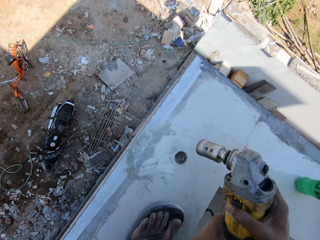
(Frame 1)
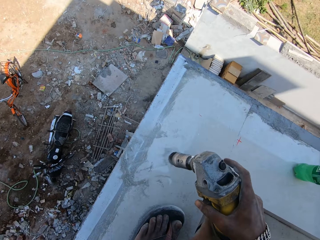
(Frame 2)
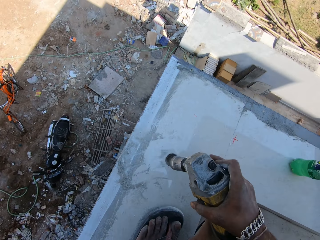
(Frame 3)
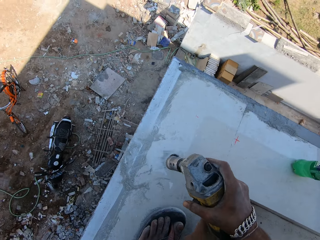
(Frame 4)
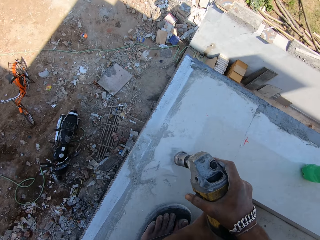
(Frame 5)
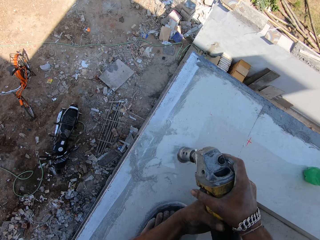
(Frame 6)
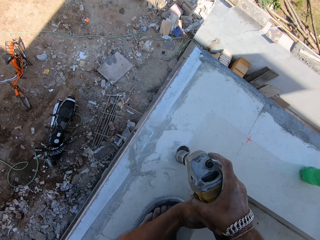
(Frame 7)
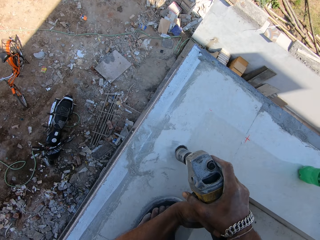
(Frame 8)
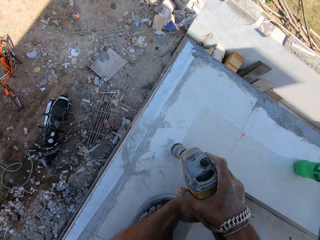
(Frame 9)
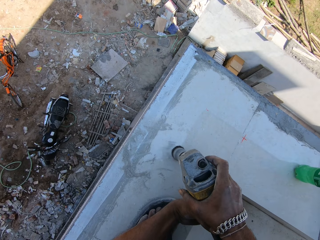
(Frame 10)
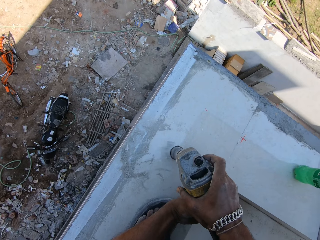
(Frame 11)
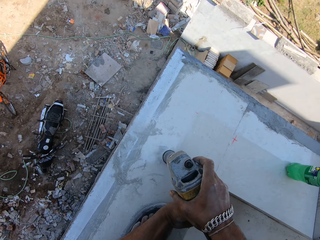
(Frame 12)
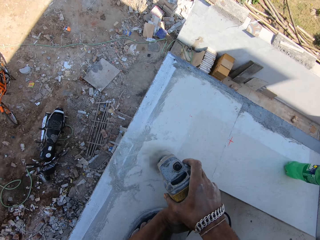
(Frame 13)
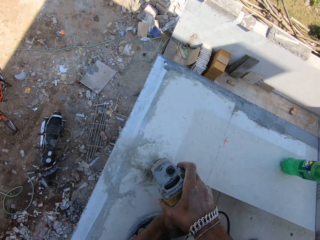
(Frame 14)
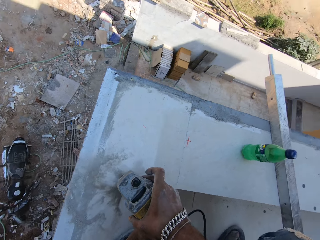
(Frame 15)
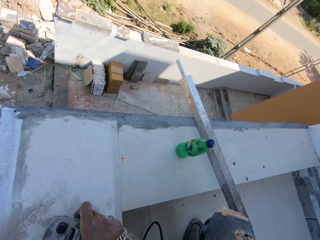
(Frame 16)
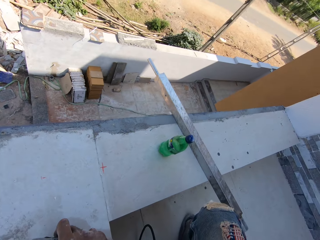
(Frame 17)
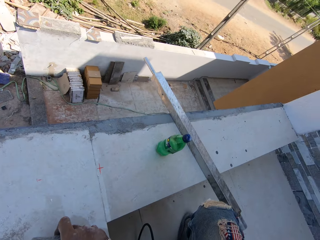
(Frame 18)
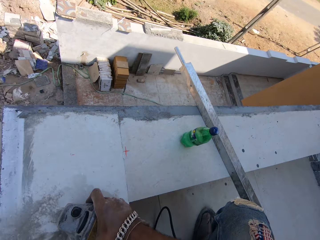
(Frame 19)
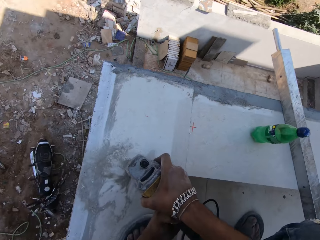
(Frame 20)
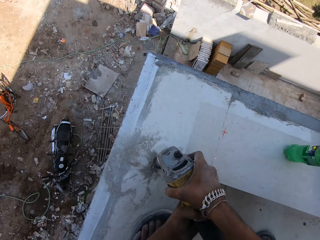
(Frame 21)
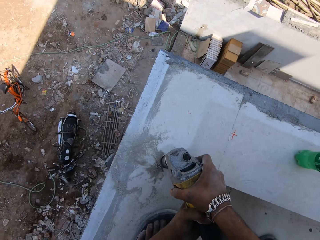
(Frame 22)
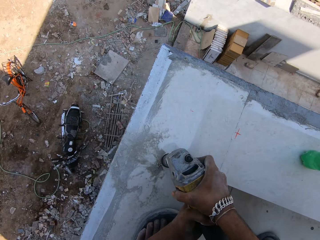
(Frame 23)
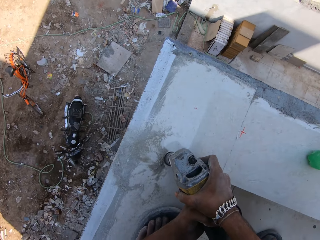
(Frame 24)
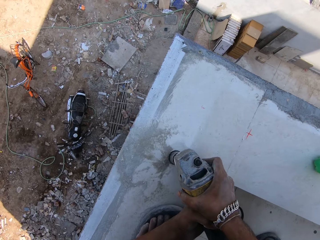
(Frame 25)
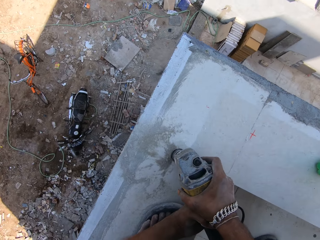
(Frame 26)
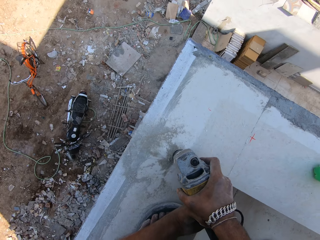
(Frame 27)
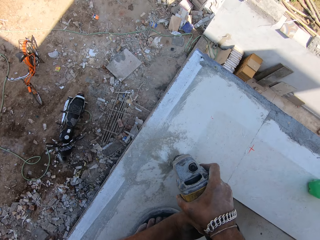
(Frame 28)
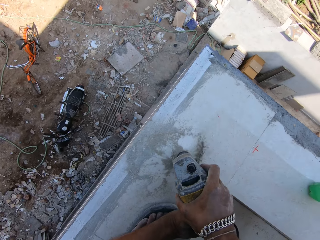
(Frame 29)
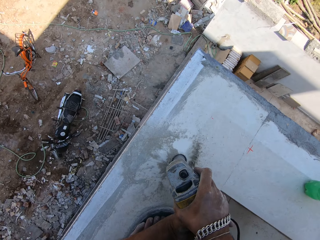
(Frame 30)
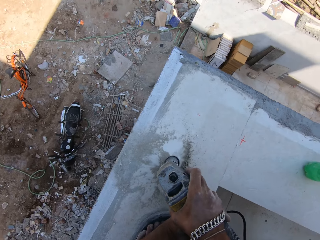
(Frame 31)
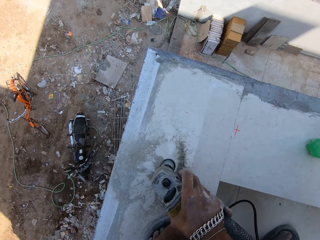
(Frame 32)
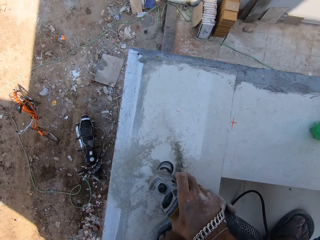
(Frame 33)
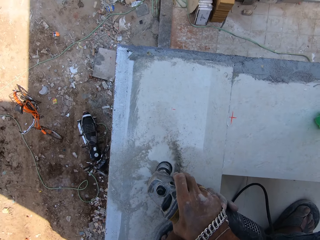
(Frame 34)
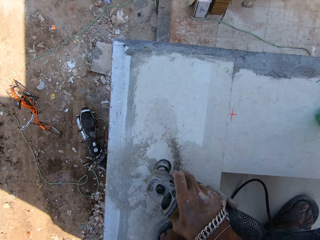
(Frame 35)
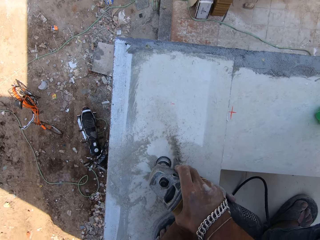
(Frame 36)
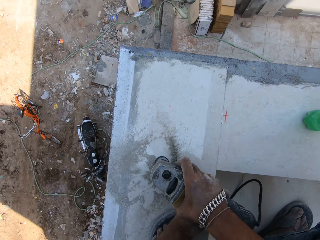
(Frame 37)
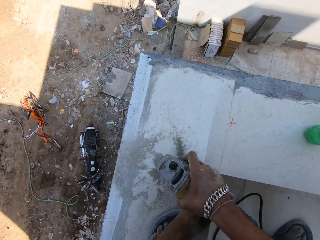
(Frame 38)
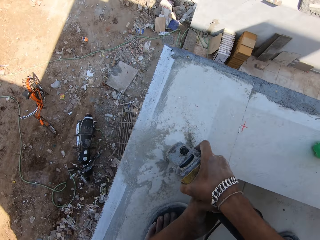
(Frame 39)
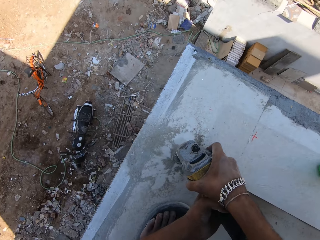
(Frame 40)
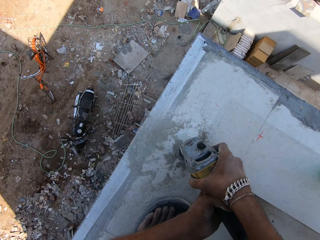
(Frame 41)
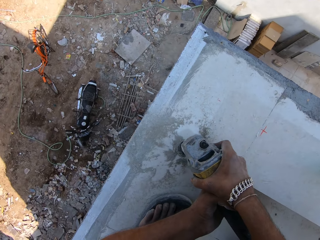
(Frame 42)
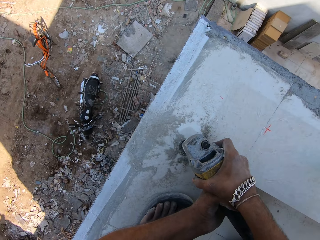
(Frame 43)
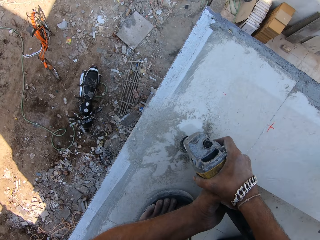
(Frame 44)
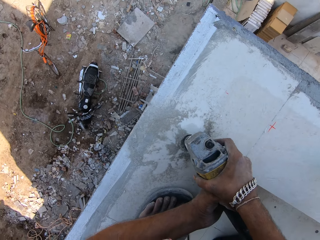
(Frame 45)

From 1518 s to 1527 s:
The camera wearer inserts the drill tool in a hole. He turns on the tile driller with his right hand. He drills the tiled pavement with the tile driller in his hands.

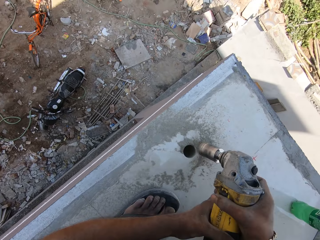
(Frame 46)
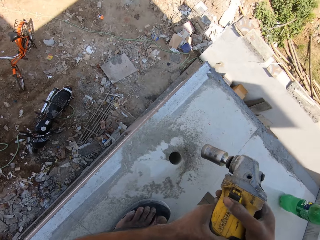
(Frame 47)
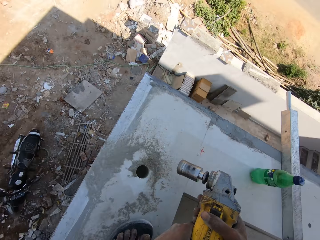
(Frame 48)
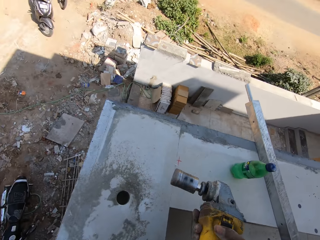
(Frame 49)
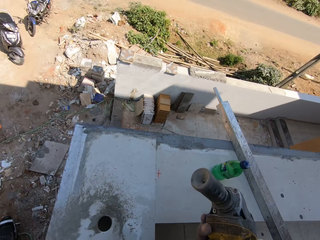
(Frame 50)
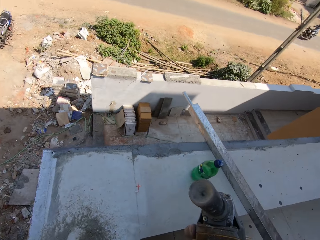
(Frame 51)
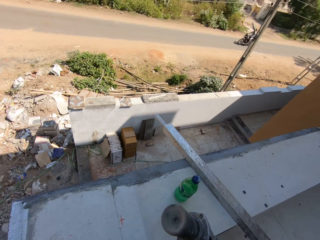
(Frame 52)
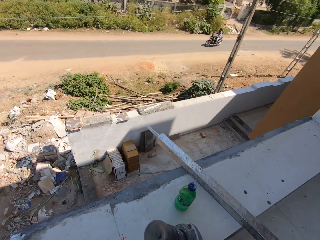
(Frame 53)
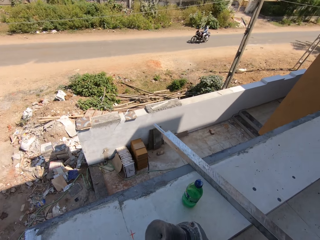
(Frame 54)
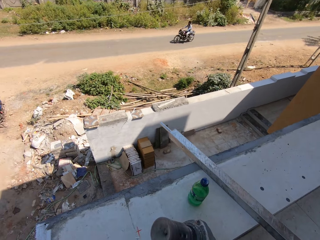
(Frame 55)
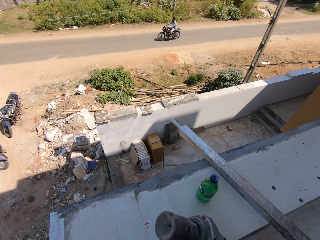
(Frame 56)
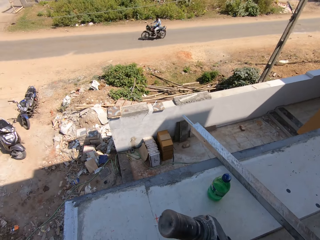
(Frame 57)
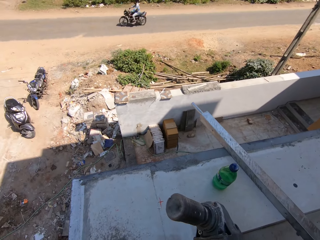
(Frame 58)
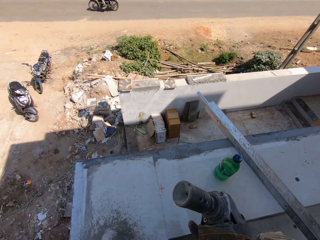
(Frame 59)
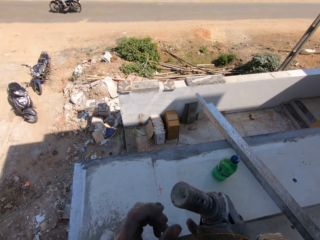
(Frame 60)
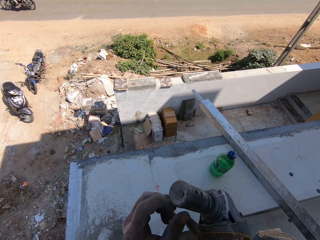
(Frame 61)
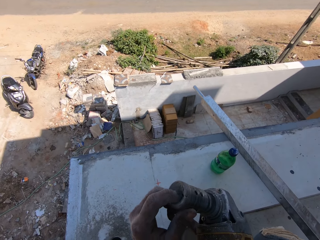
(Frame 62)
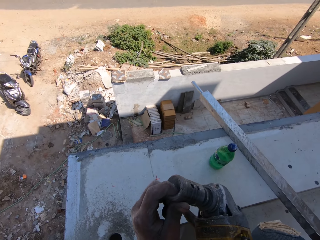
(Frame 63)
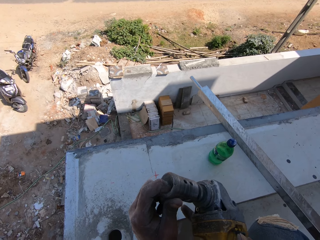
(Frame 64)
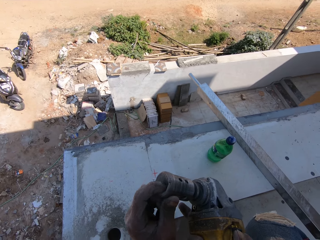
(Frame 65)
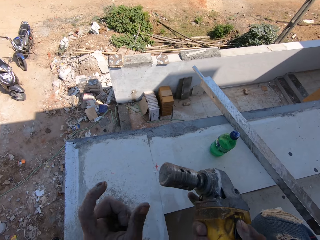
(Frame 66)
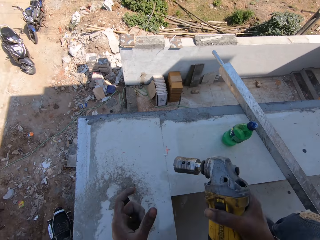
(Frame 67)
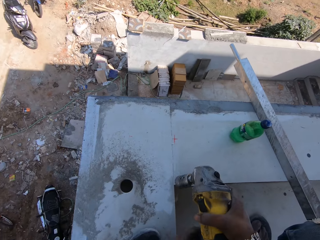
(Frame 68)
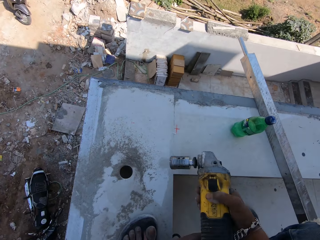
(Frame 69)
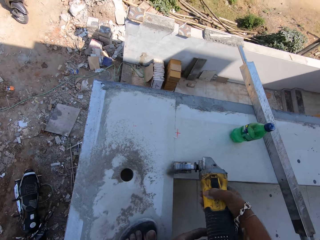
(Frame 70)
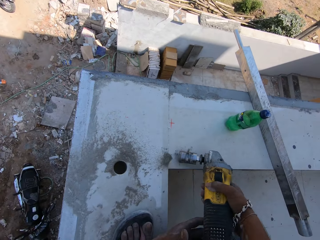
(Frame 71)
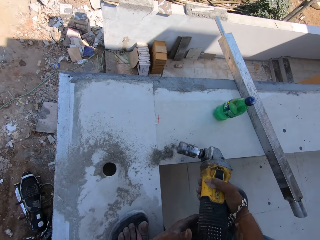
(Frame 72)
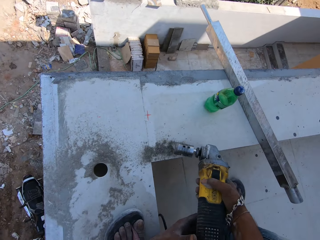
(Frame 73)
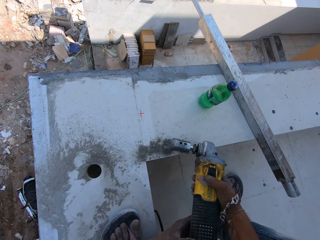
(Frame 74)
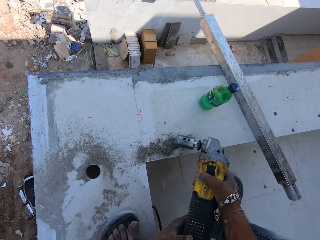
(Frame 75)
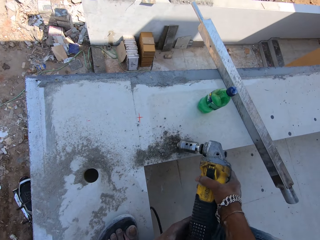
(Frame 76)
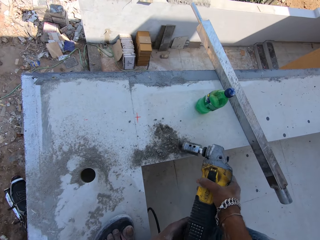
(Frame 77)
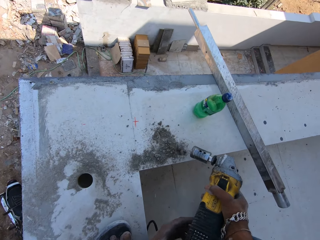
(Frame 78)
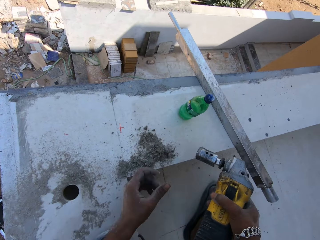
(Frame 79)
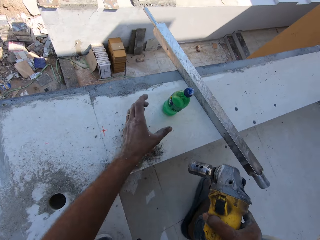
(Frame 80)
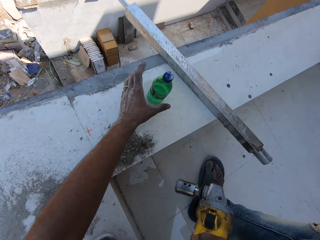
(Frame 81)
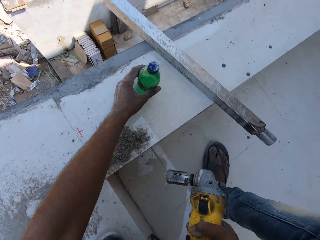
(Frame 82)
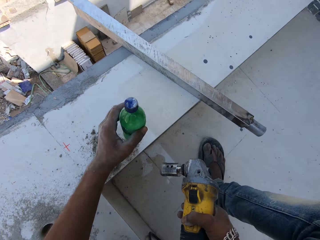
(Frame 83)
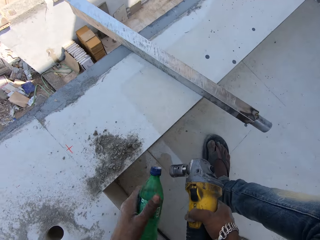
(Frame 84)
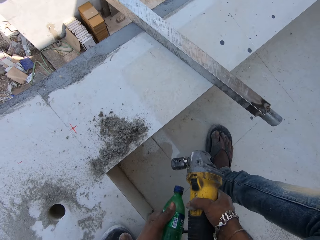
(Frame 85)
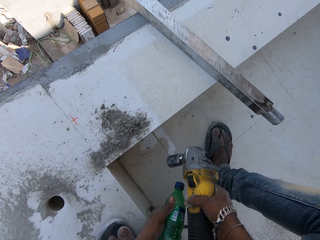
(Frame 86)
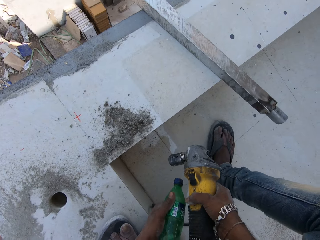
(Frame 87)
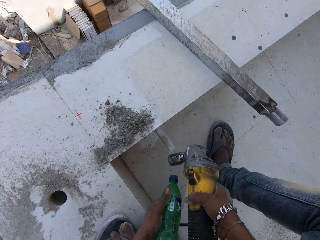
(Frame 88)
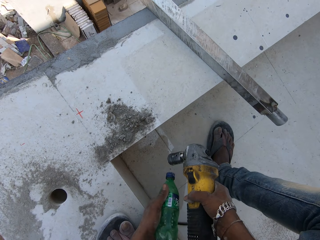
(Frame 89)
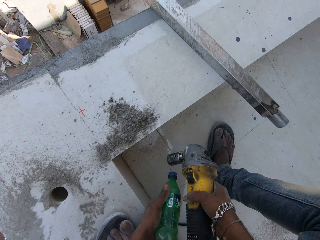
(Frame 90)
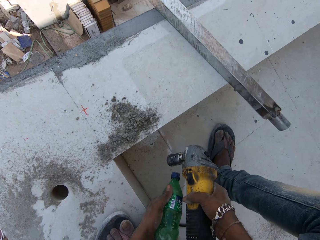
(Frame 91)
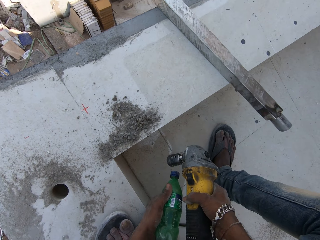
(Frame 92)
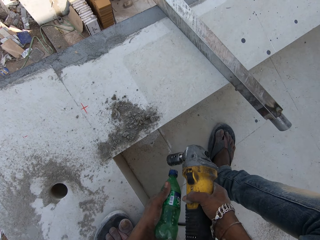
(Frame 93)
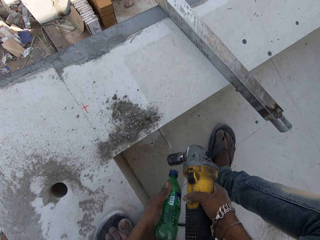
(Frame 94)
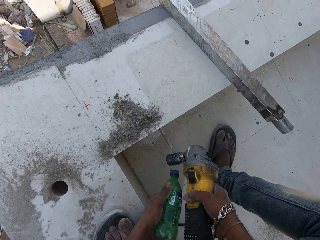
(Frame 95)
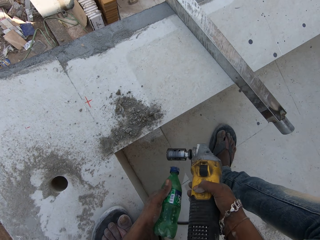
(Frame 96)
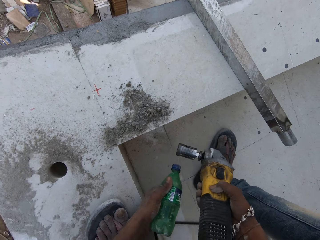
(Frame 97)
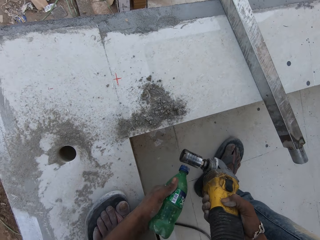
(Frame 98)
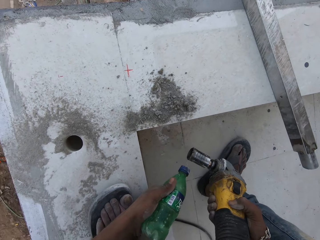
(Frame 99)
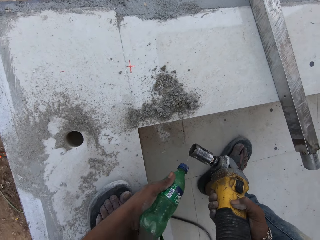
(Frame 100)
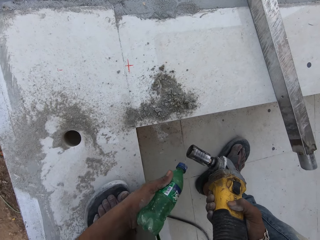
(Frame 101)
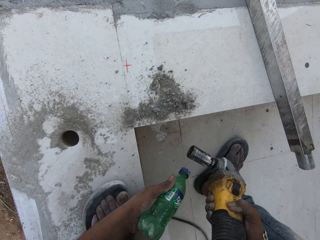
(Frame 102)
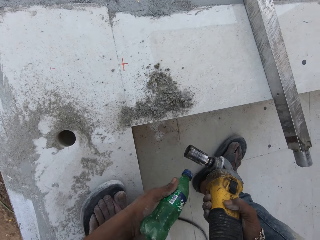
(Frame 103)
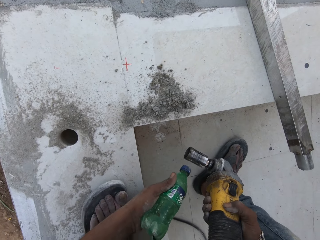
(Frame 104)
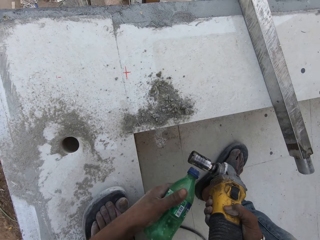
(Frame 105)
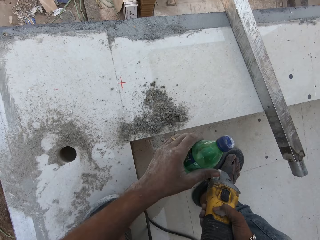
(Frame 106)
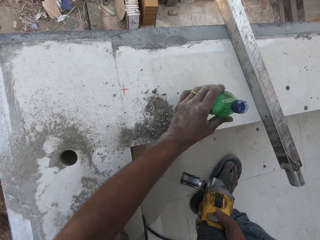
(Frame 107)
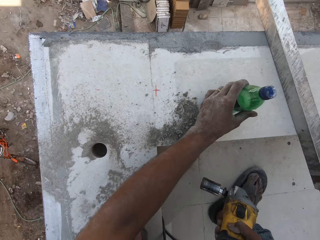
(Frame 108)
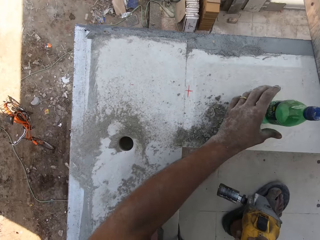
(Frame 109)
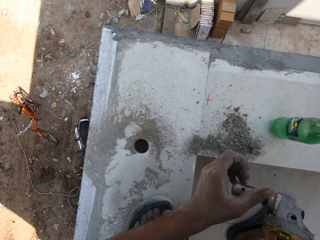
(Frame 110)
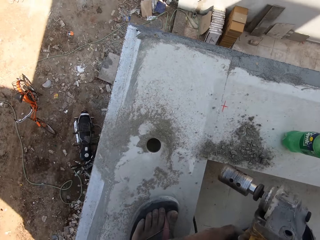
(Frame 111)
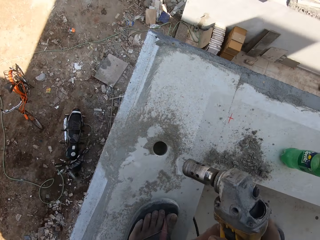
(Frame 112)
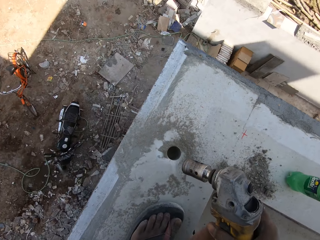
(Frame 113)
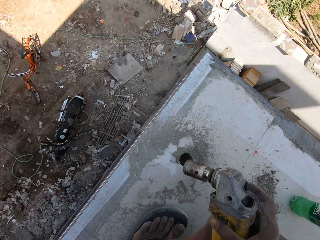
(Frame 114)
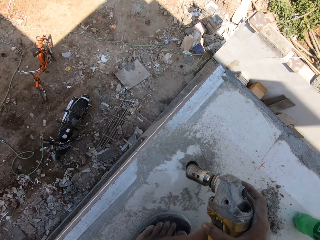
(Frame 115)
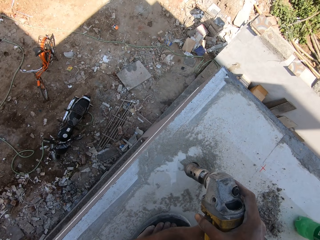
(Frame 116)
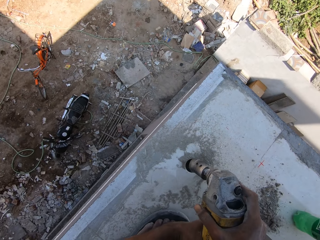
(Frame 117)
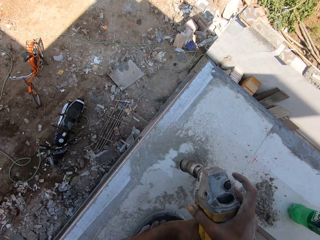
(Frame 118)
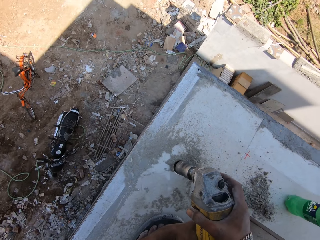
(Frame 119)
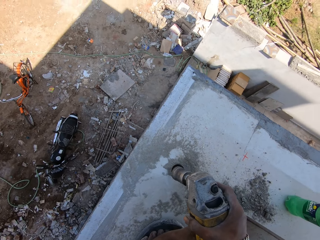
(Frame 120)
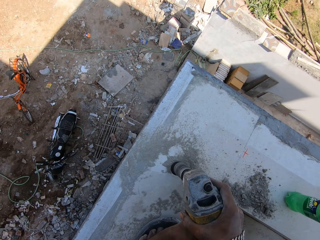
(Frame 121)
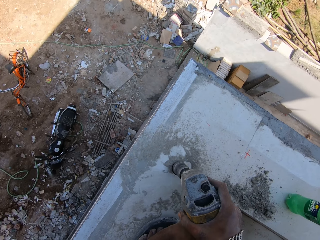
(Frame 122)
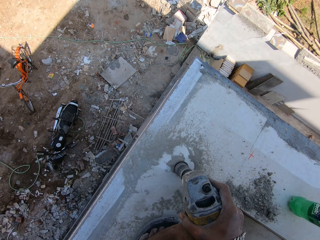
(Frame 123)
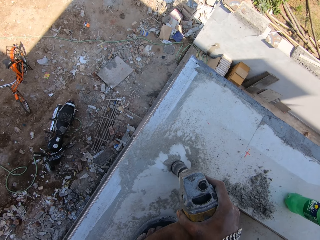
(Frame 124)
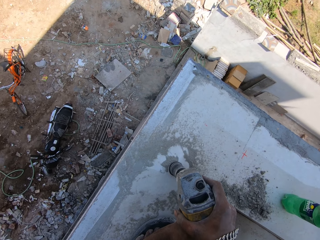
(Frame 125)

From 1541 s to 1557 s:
The camera wearer removes the power drill from the hole. He presses the tile driller drill bit with his left hand. He hits the tile driller on the tiled pavement with his right hand. He unclogs the power drill. He picks the bottle of lubricant from the tiled pavement with his left hand. He lubricates the tile driller drill bit with the bottle of lubricant in his left hand. He drops the bottle of lubricant on the tiled pavement with his left hand. He holds the tile driller with both hands. He turns on the tile driller with his right hand. He inserts the drill tool in a hole. He drills the tiled pavement with the tile driller in his hands.
